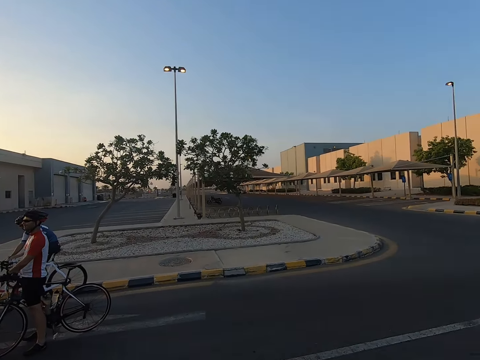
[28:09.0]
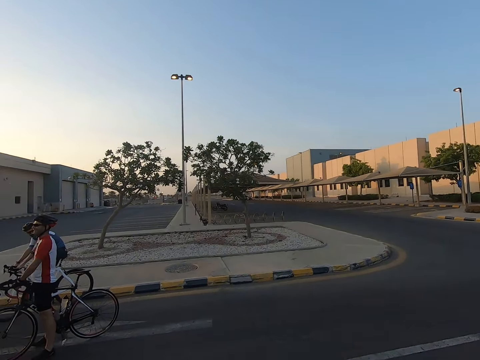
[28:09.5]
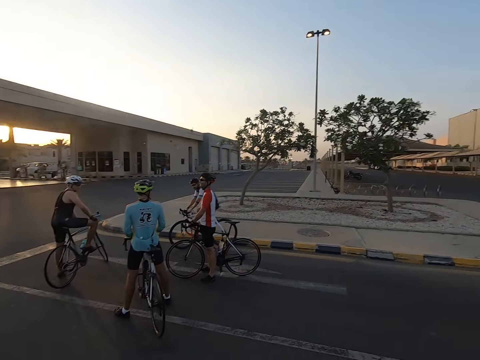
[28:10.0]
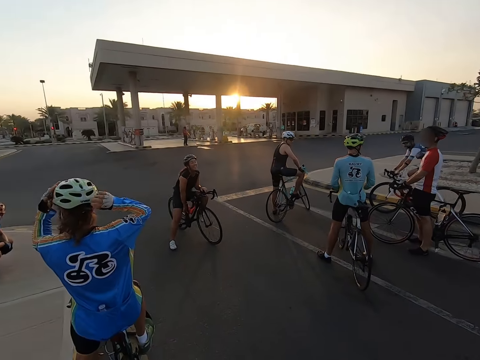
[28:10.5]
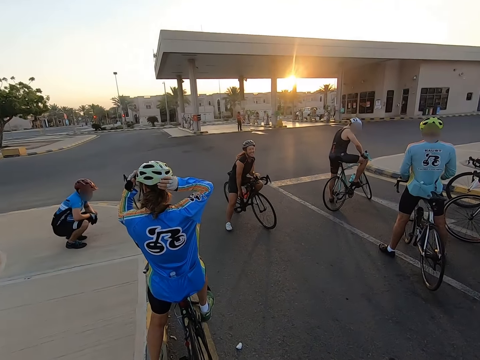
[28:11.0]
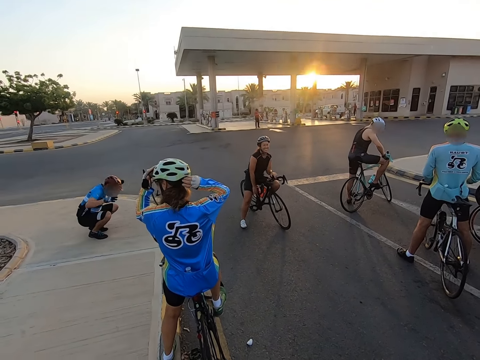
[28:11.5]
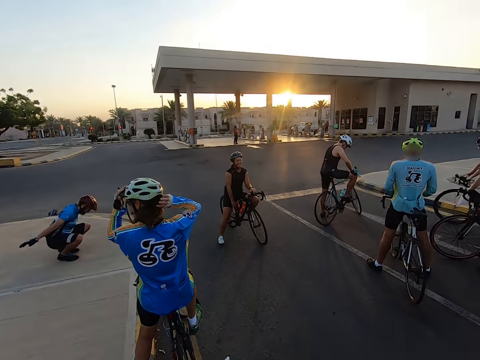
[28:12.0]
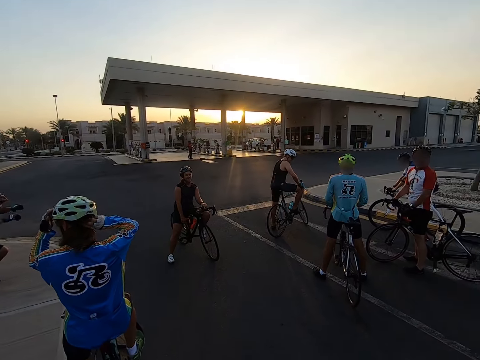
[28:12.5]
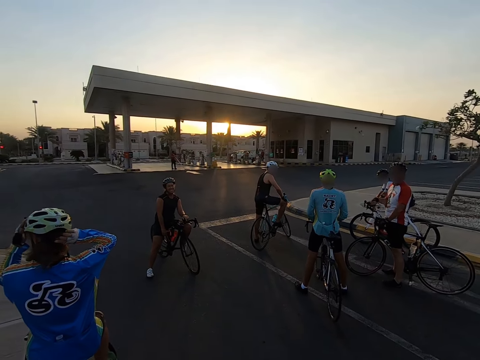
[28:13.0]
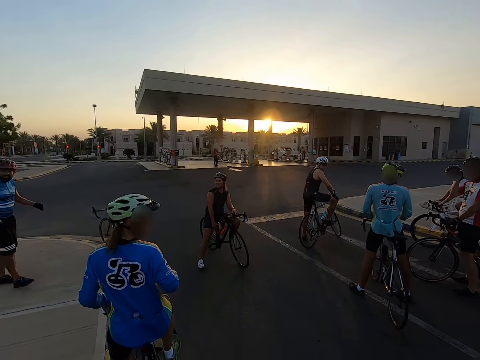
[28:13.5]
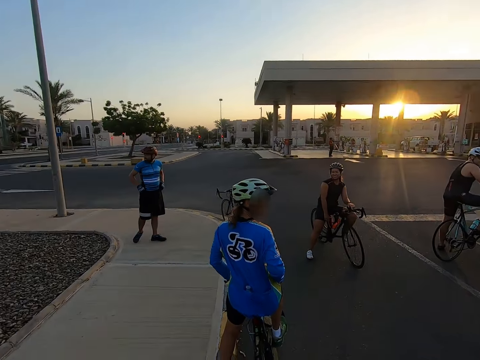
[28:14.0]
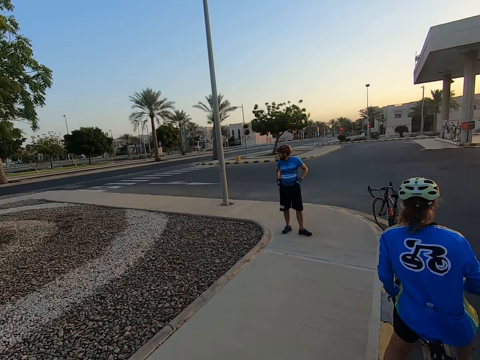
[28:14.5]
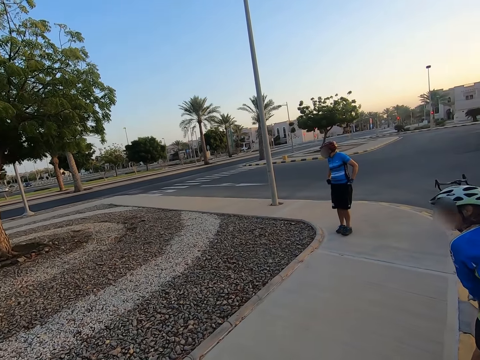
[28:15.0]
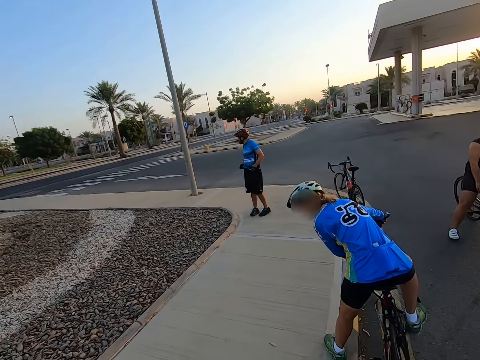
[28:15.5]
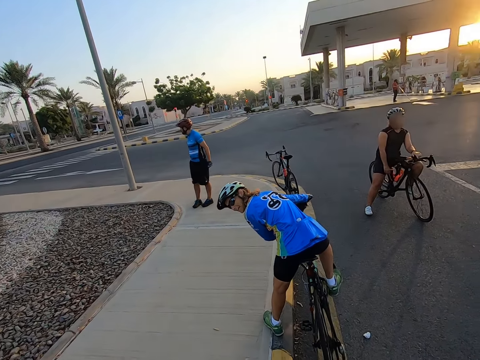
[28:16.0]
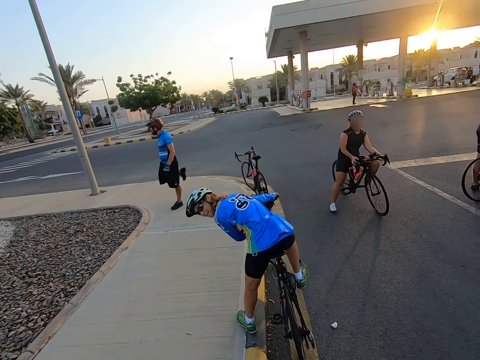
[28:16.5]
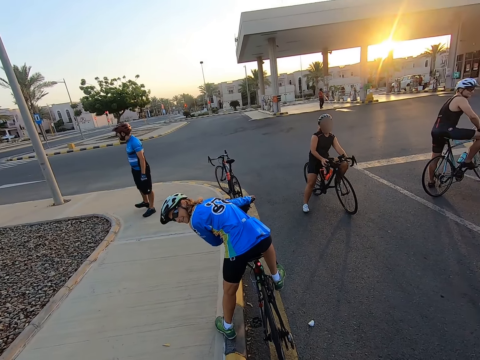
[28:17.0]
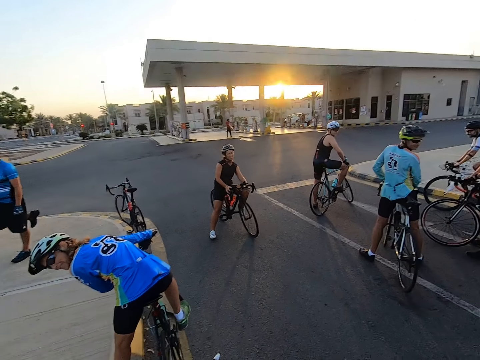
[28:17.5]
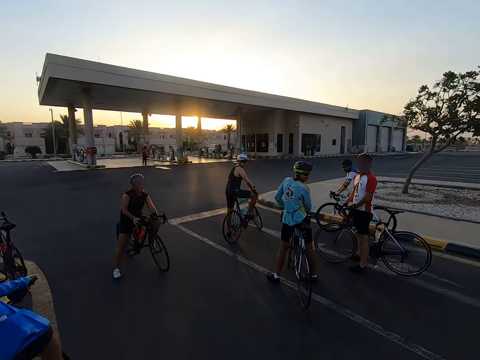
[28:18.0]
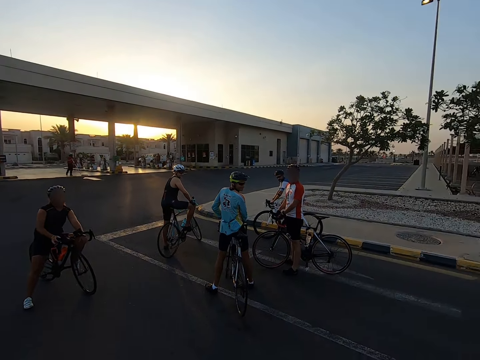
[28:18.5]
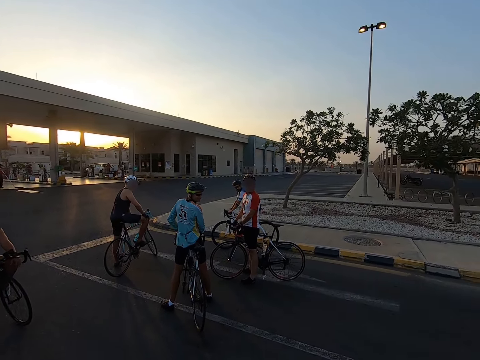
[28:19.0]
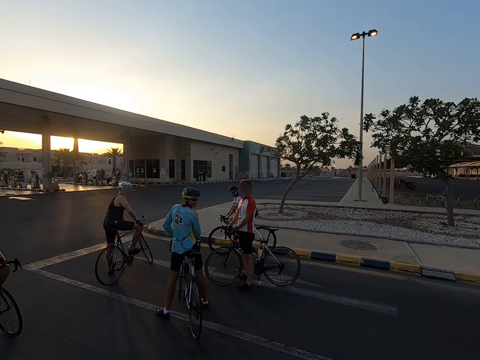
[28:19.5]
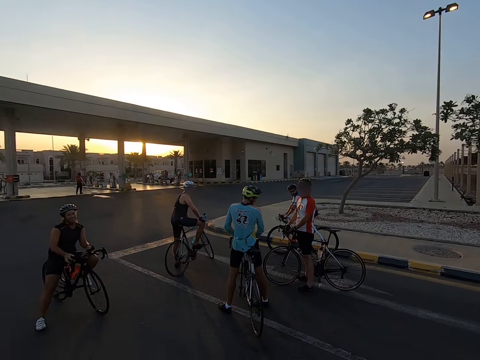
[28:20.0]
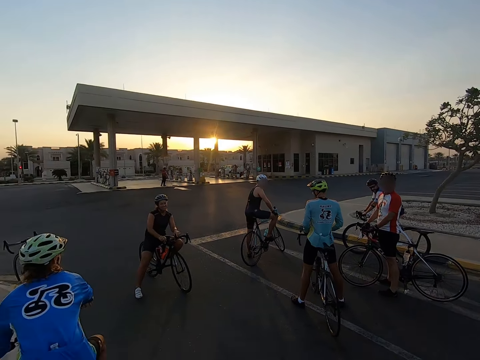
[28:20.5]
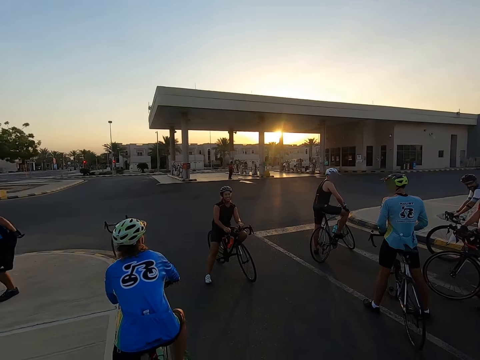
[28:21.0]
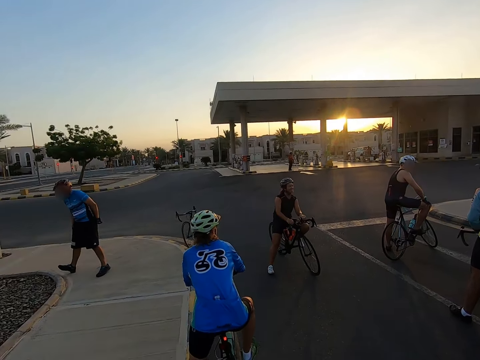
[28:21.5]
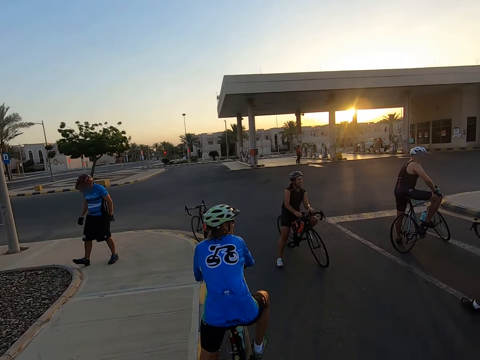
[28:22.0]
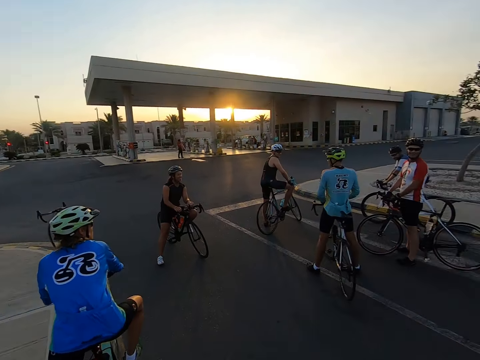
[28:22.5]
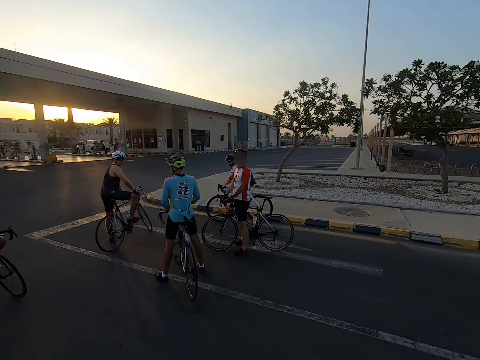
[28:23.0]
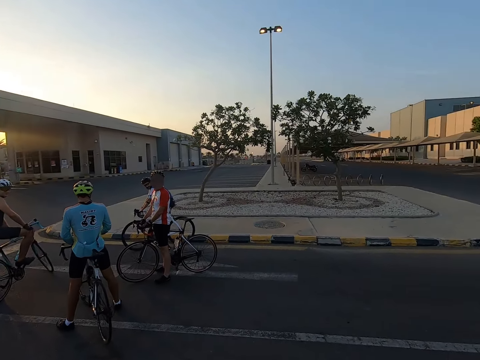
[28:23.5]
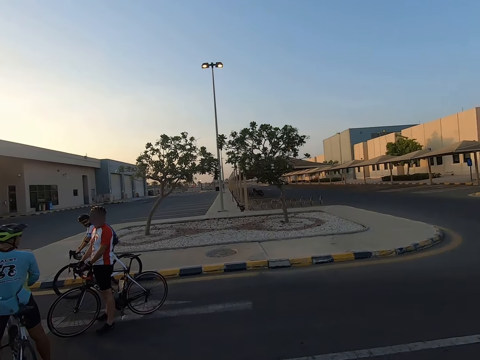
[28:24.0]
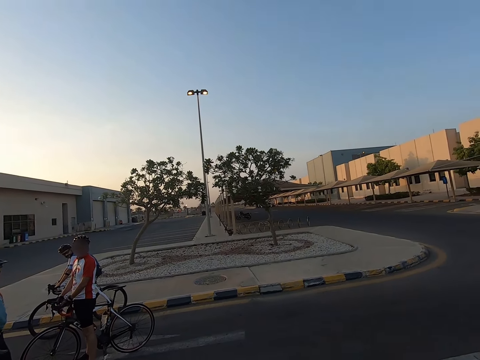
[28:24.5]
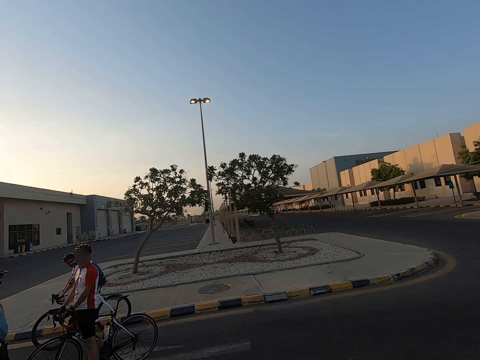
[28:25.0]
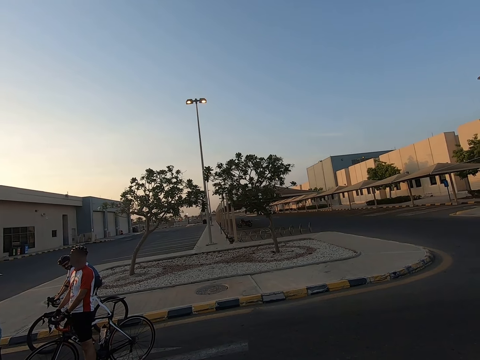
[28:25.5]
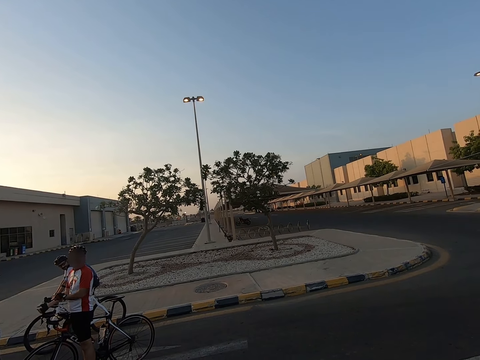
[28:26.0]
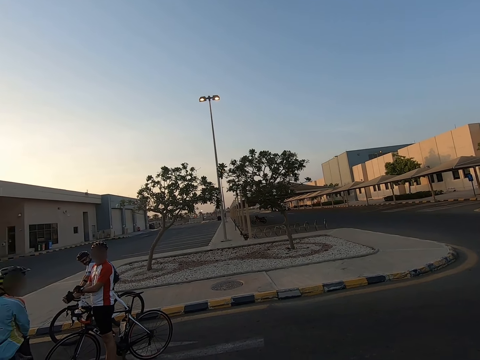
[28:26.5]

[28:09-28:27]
A woman touches a helmet. The woman looks back. A man stretches.

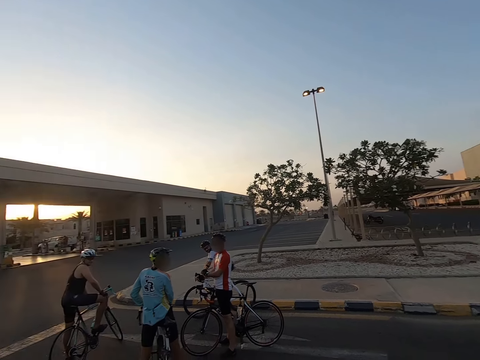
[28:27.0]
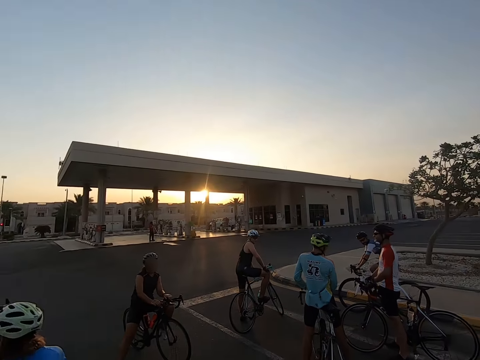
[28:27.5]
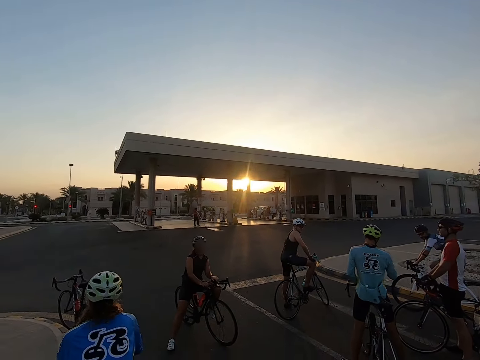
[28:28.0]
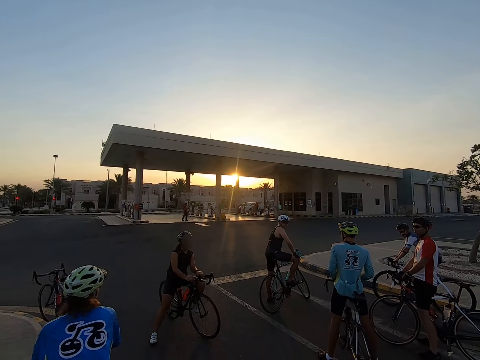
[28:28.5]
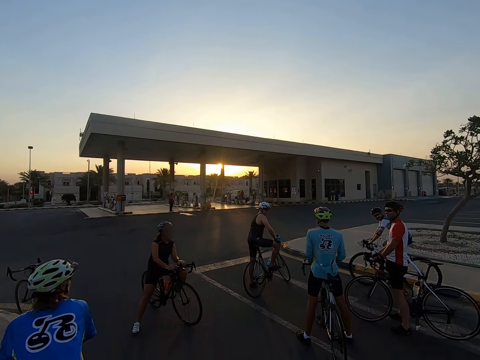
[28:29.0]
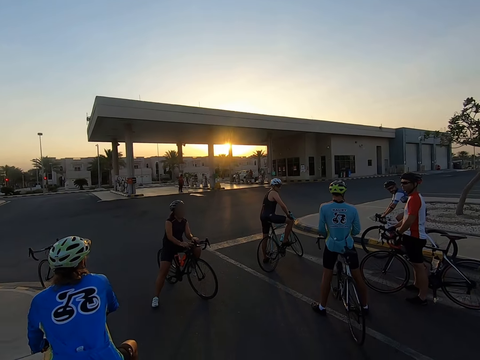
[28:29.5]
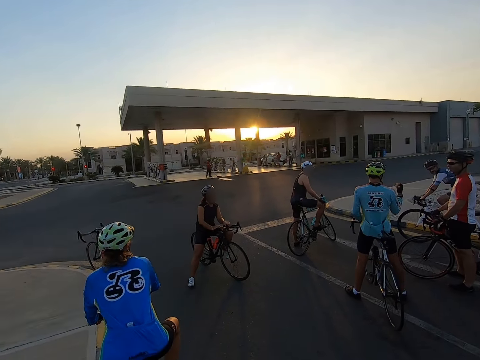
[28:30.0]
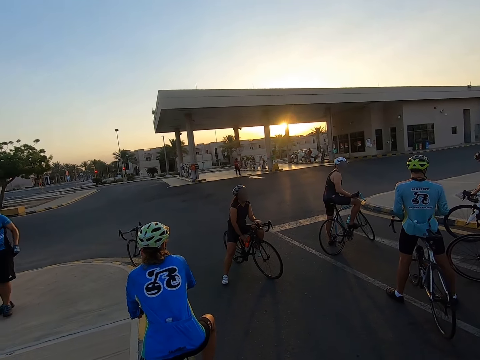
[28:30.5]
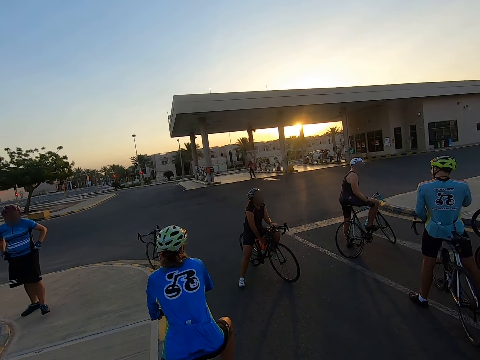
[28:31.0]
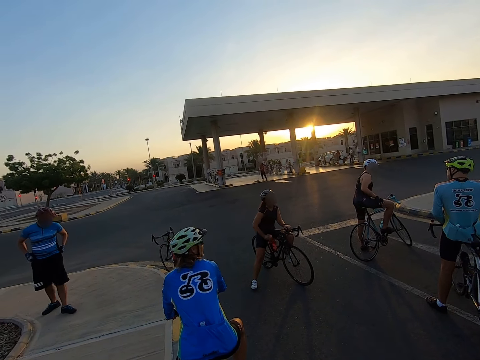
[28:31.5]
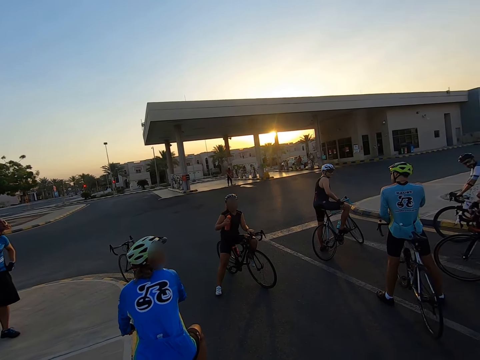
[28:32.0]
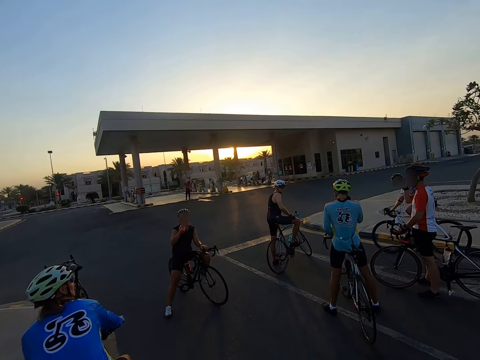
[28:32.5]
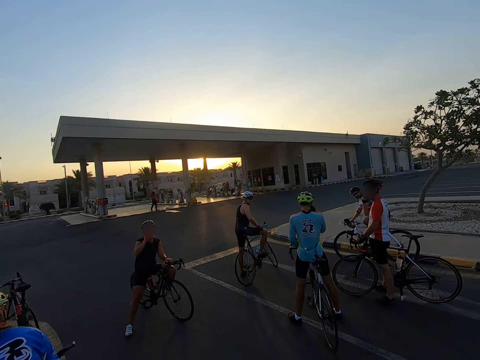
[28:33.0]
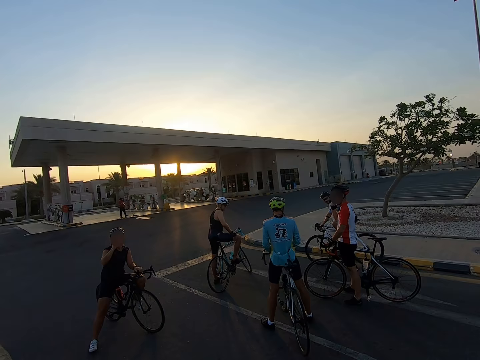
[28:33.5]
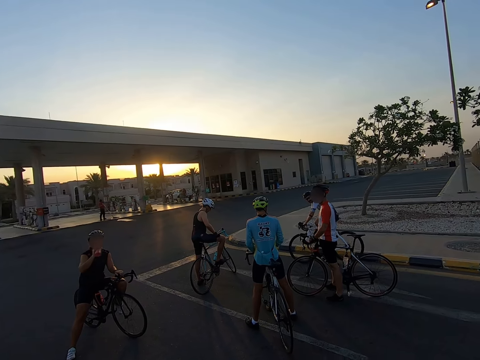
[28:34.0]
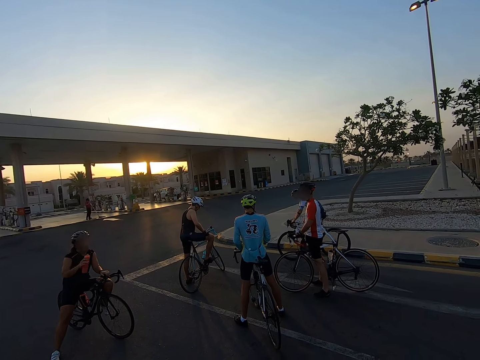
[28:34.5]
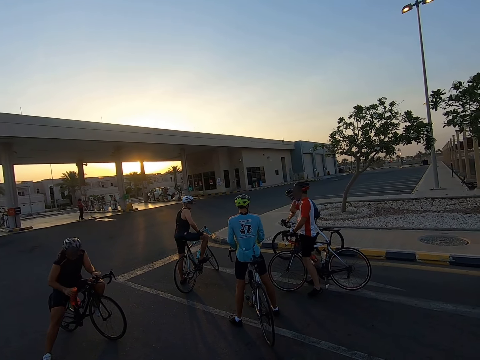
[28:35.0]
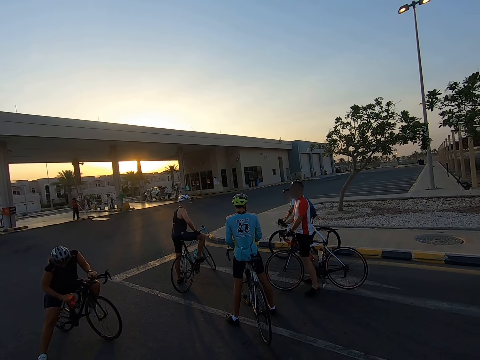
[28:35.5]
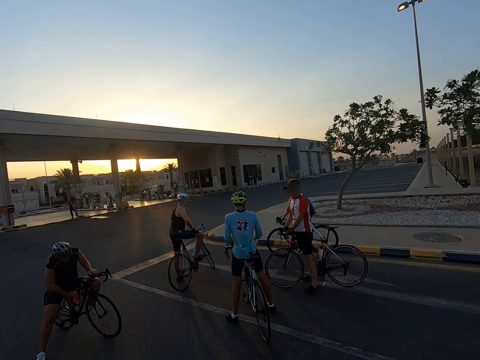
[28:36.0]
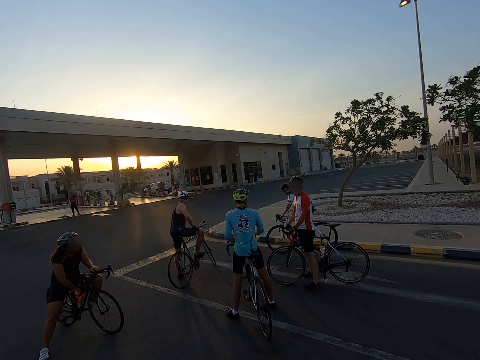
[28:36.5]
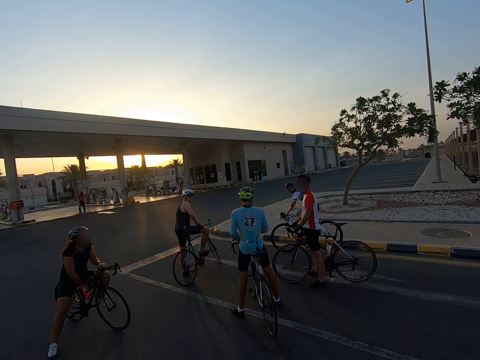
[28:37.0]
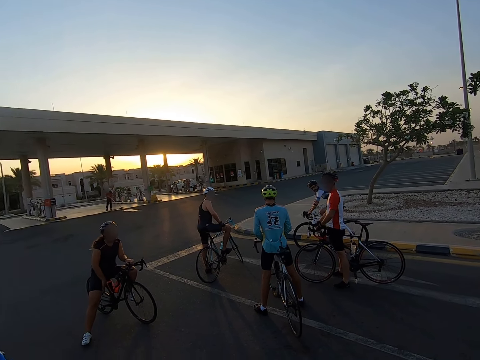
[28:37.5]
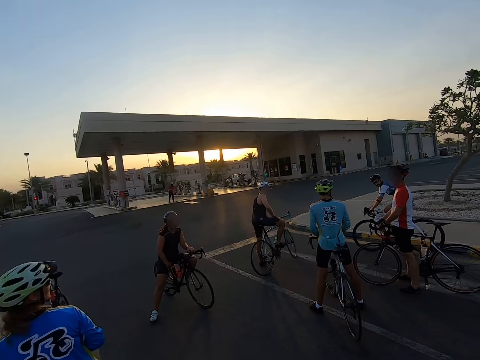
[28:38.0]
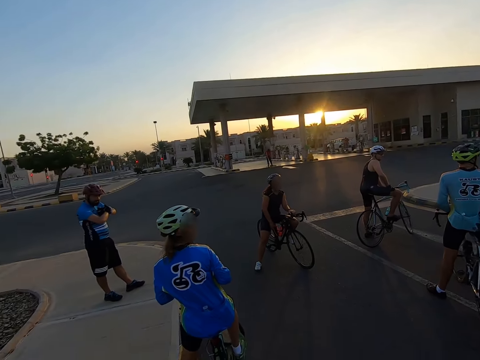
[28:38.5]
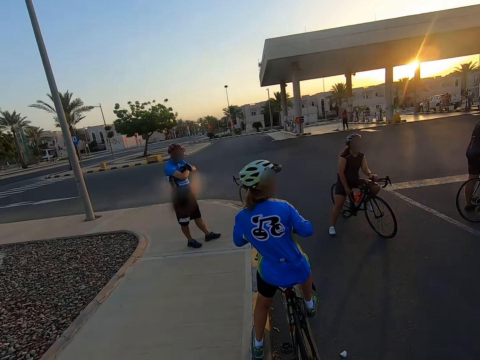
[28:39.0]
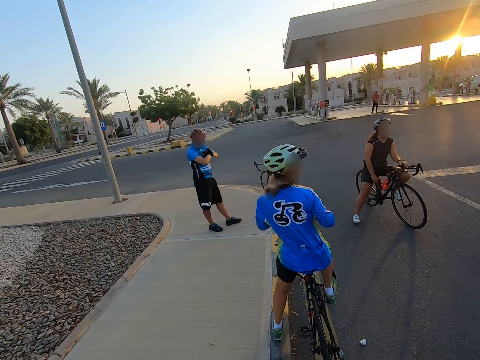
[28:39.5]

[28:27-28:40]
Another woman drinks water. The woman puts the water bottle on the bicycle.
